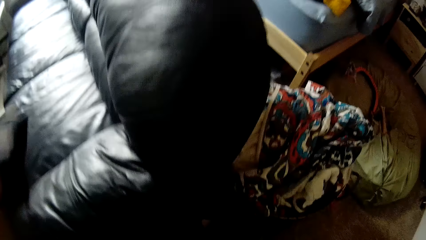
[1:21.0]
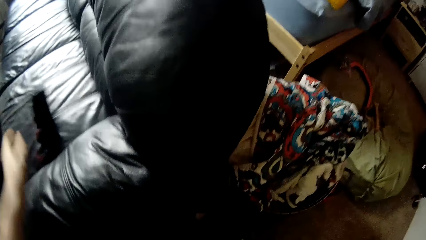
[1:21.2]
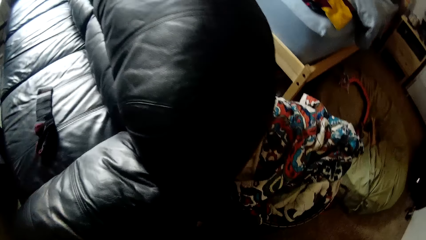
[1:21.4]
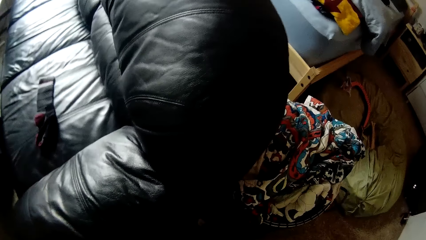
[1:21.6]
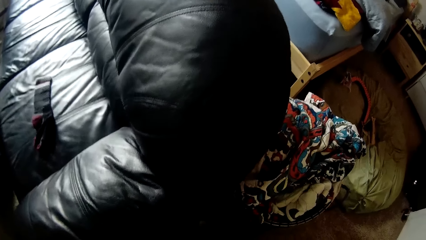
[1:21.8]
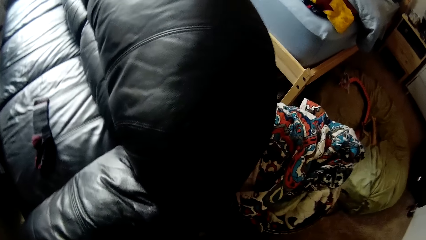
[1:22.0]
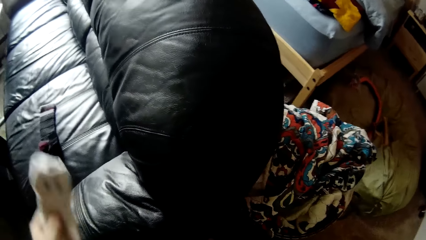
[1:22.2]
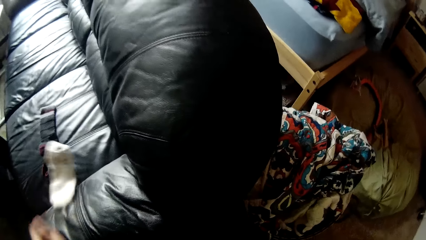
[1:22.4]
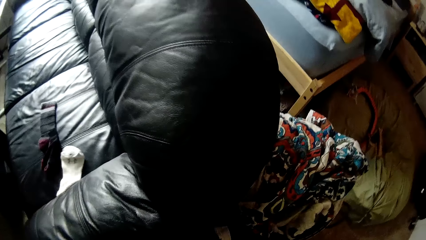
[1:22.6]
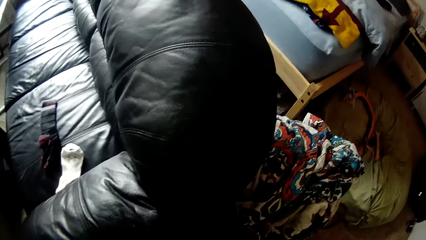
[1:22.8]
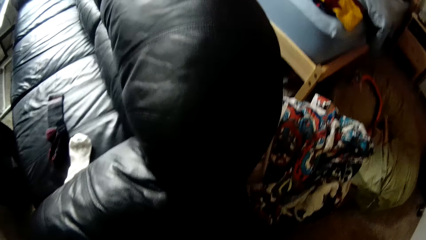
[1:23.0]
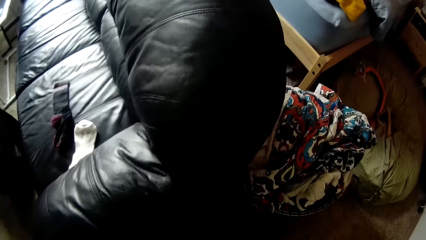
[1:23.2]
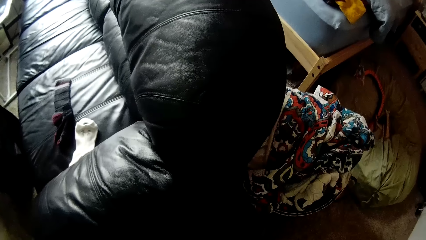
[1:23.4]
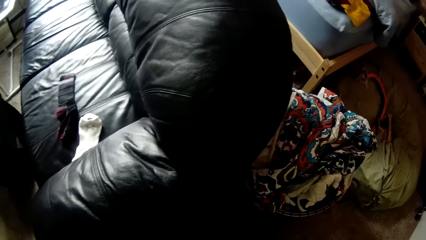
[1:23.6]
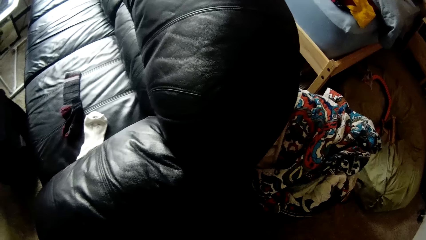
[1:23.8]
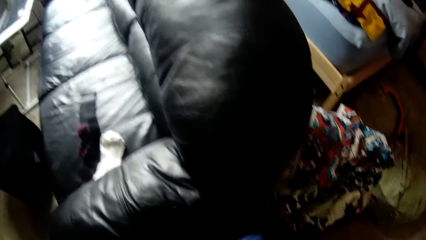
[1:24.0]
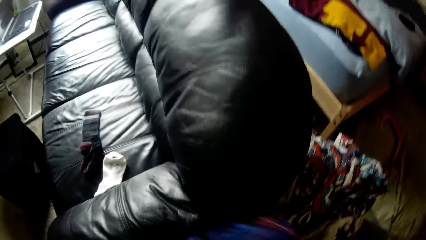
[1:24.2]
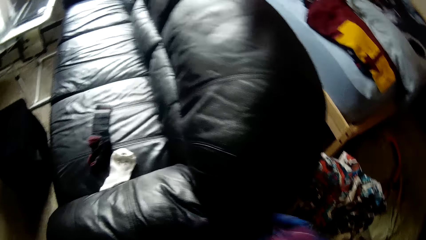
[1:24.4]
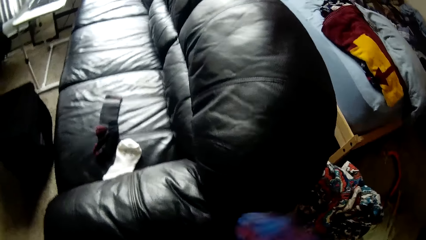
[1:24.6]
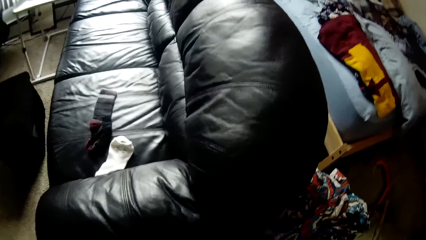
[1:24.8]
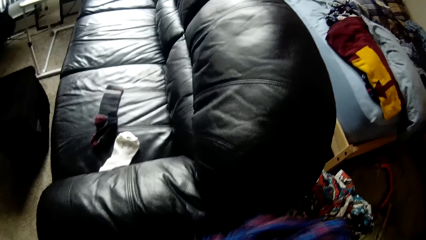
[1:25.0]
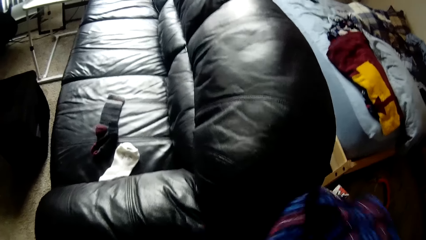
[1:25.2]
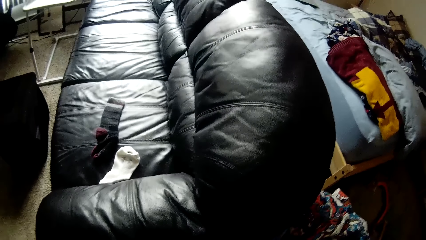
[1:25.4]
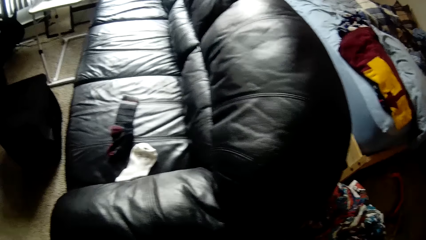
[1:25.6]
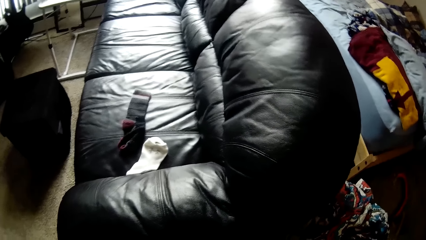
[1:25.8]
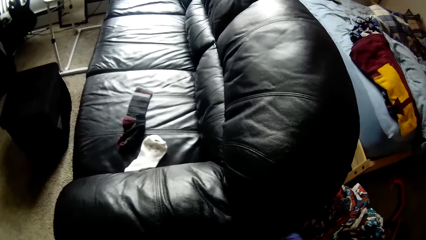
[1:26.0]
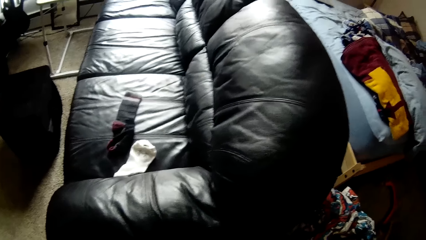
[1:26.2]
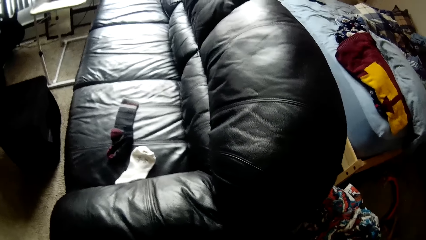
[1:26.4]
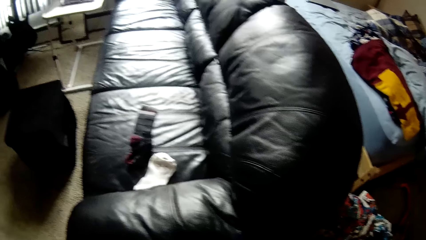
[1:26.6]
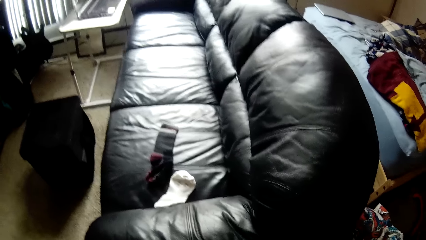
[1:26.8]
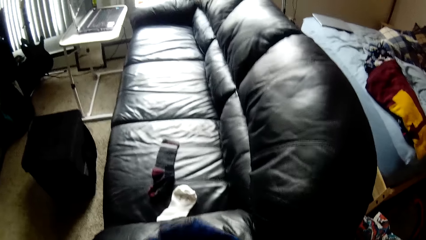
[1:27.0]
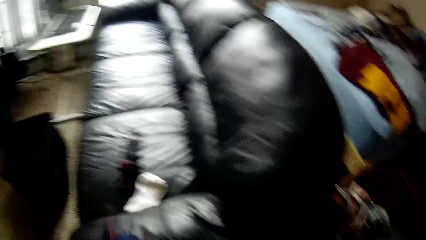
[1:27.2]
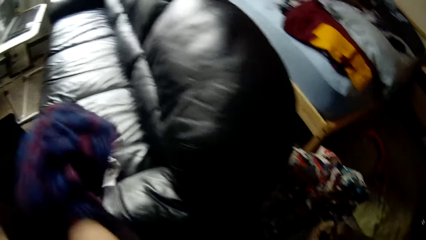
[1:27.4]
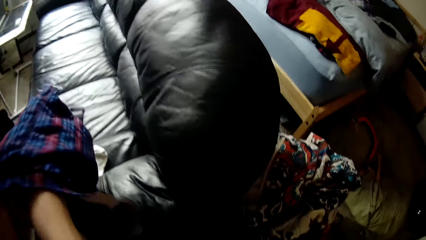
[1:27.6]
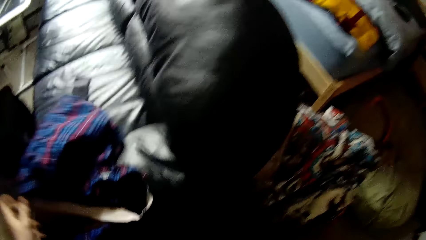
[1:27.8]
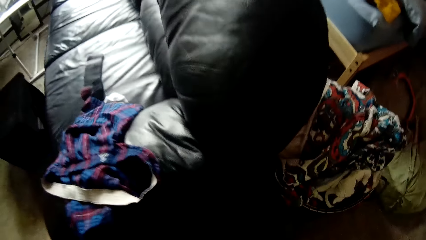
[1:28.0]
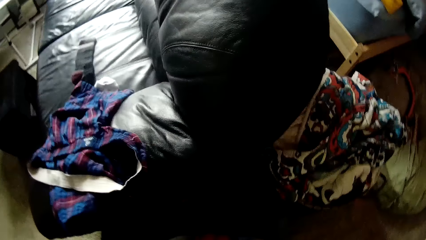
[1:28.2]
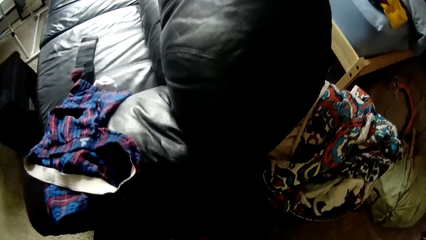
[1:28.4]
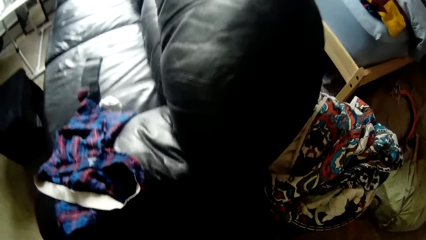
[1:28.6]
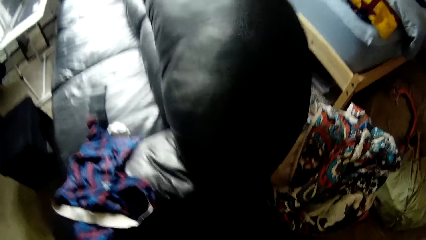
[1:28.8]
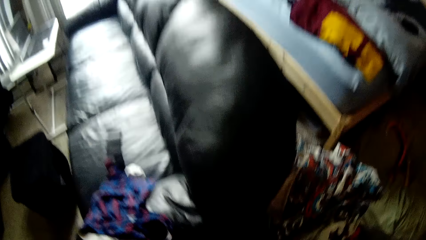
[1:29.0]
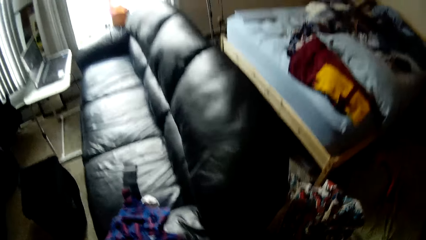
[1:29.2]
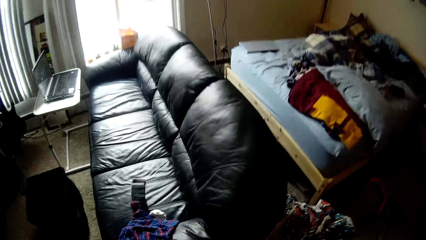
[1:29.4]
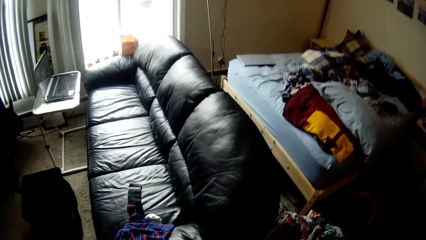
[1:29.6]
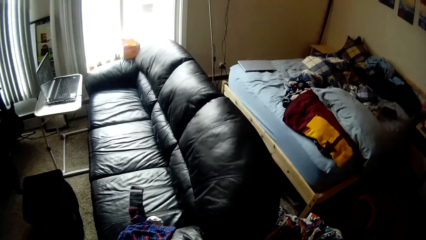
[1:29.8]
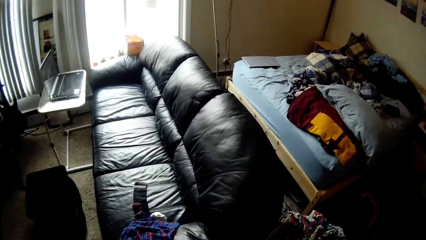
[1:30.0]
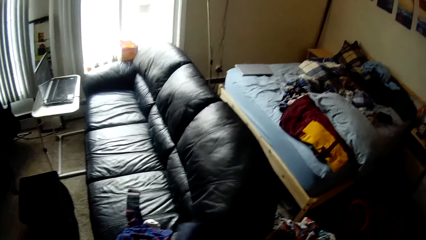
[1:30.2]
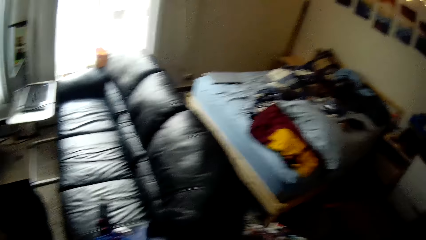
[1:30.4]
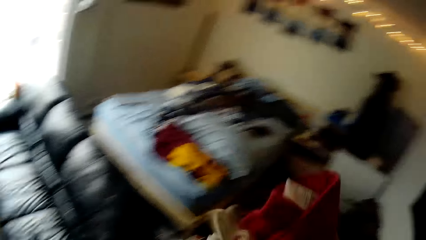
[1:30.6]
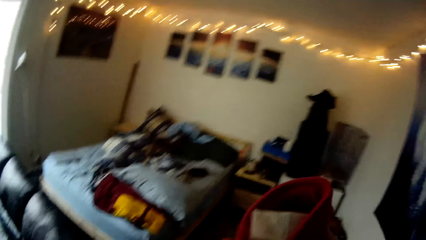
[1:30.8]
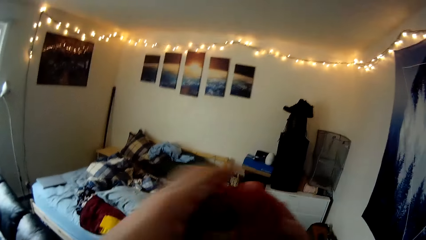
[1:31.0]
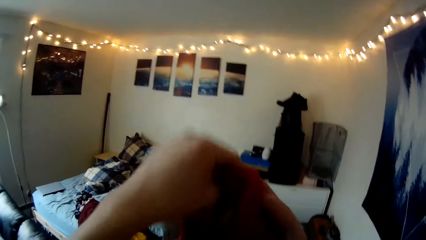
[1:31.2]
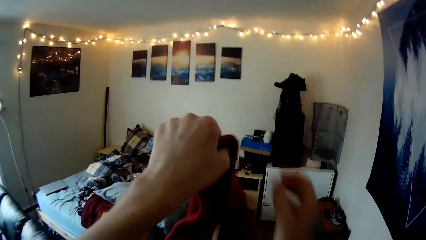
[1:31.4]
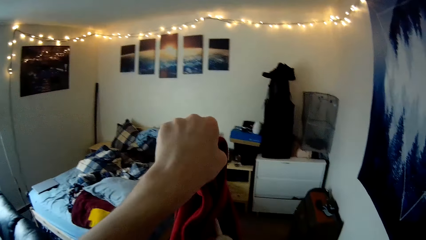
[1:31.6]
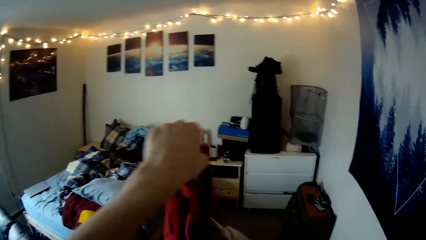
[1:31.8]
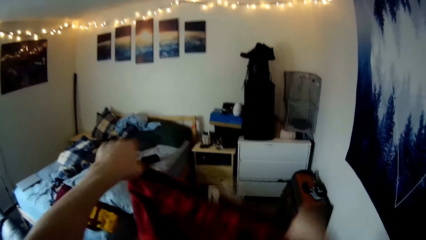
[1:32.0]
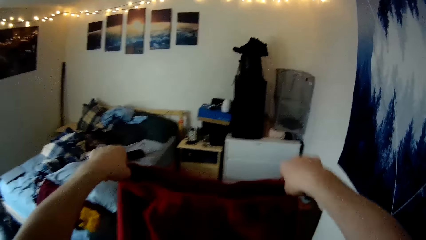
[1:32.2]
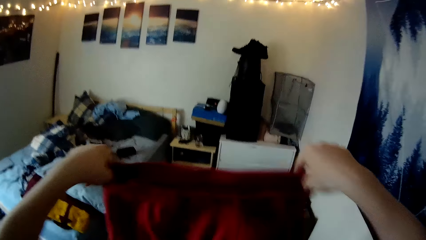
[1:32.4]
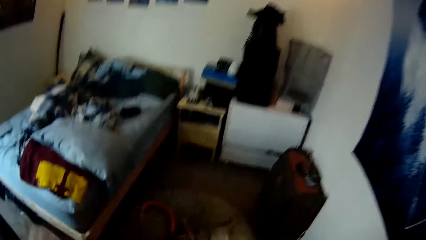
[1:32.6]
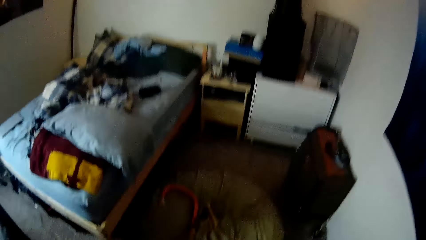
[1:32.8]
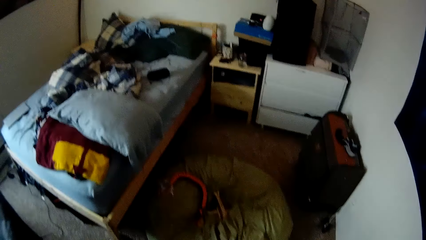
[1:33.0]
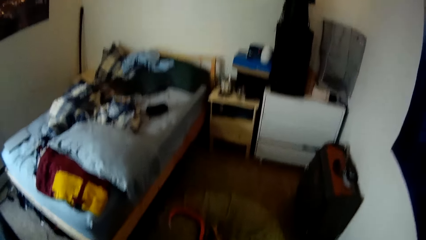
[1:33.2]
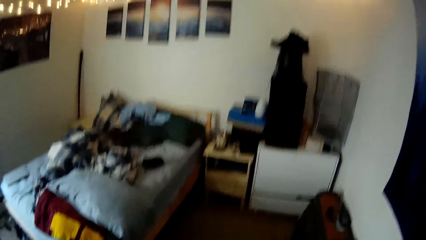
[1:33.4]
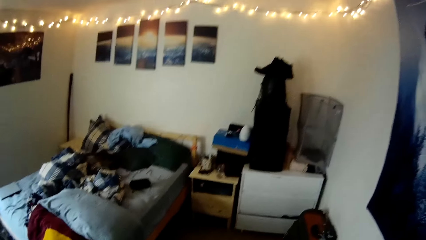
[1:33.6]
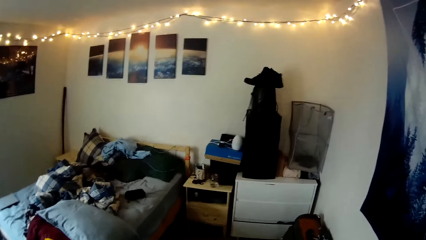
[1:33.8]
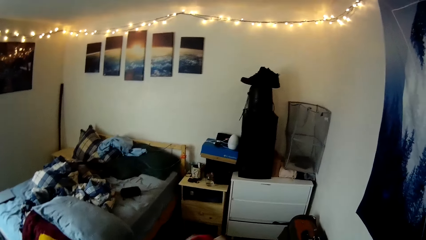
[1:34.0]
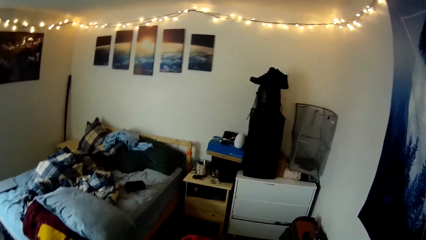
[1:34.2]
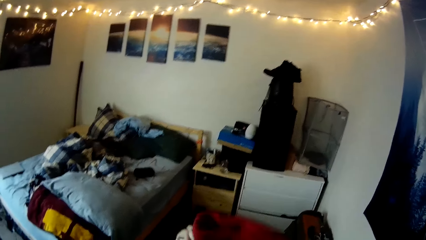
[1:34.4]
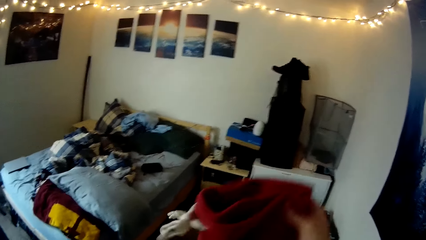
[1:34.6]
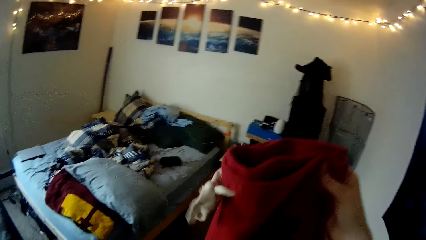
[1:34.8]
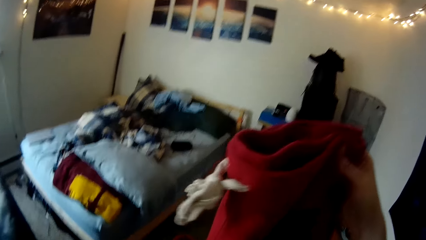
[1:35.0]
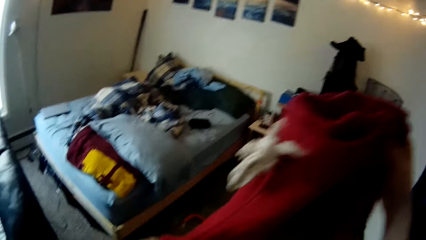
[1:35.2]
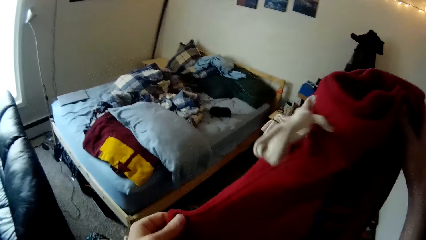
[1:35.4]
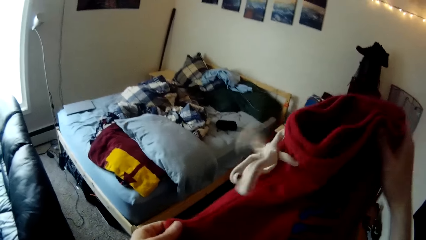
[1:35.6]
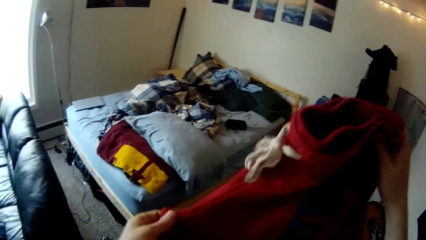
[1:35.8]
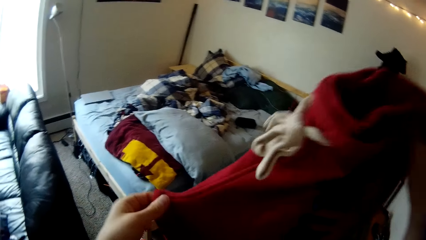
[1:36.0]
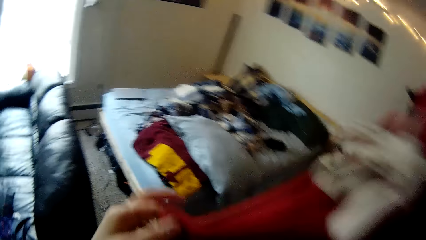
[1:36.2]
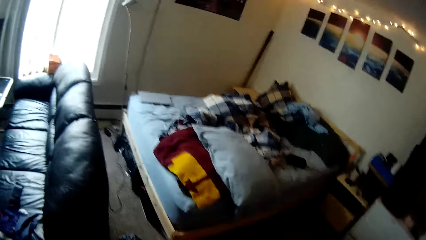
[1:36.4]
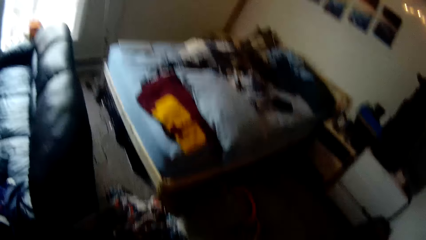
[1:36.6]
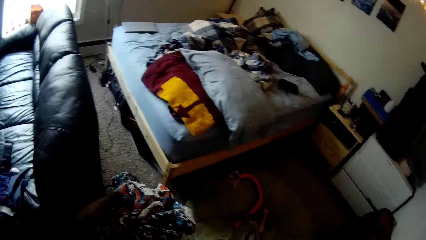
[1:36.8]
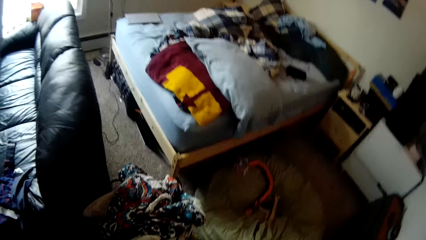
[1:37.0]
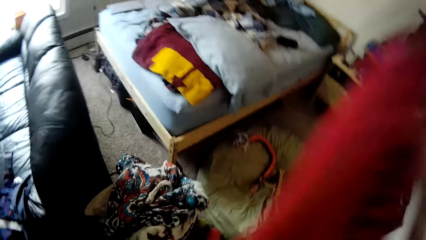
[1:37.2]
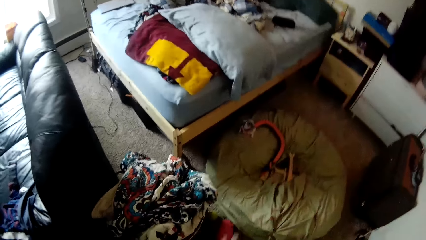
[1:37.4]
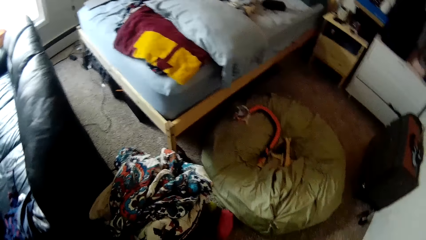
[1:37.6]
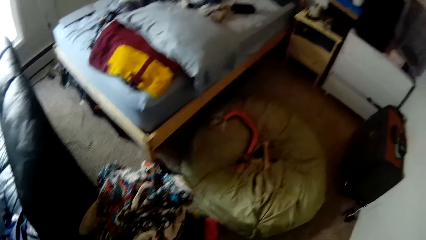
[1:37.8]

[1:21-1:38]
The camera wearer throws a black sock on the chair with his left hand. He throws a white sock on the chair with his left hand. He throws a boxer on the chair with his hands. He folds a red short with his hands.
